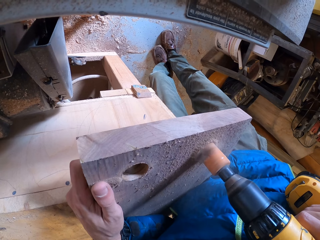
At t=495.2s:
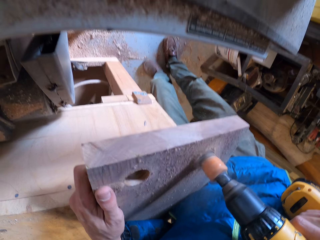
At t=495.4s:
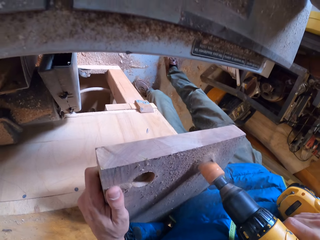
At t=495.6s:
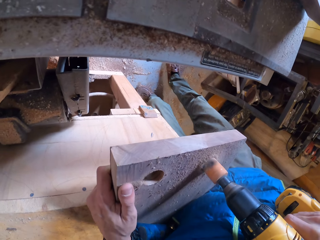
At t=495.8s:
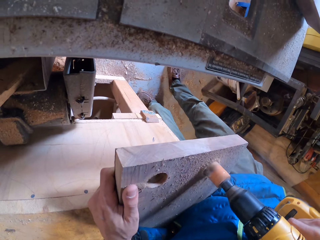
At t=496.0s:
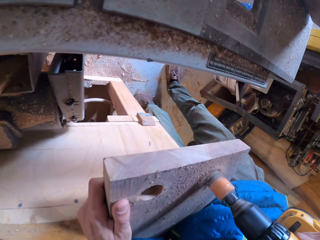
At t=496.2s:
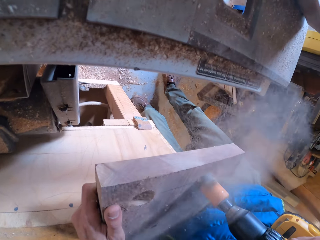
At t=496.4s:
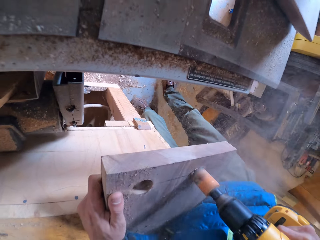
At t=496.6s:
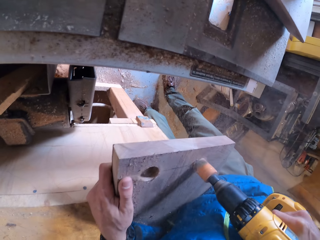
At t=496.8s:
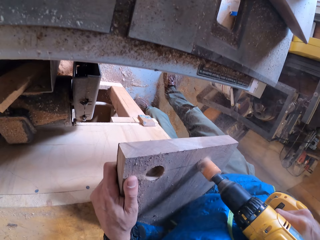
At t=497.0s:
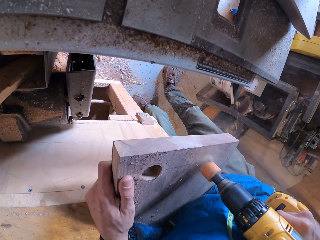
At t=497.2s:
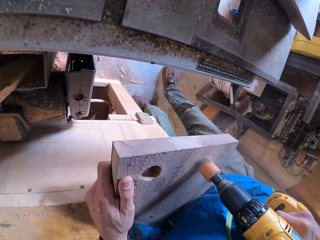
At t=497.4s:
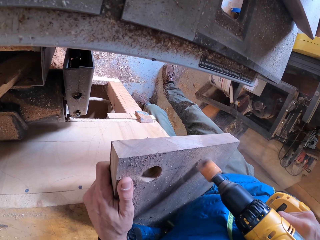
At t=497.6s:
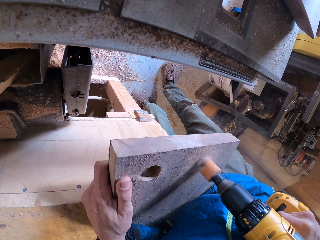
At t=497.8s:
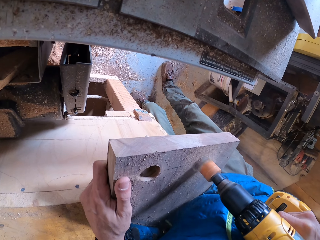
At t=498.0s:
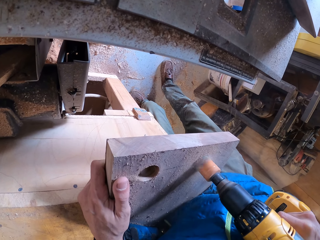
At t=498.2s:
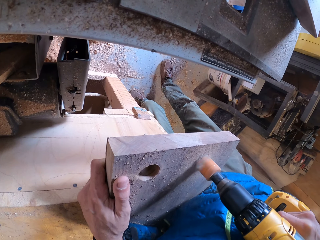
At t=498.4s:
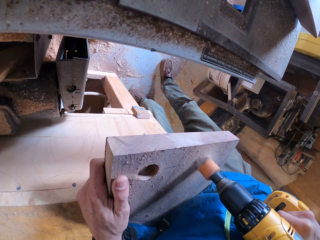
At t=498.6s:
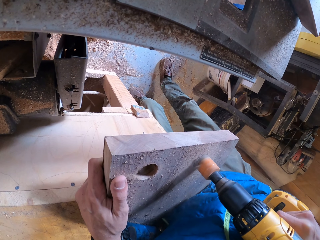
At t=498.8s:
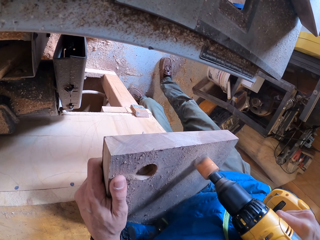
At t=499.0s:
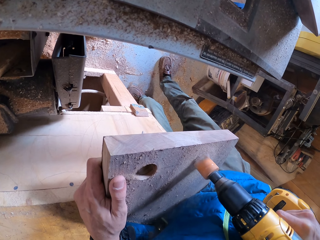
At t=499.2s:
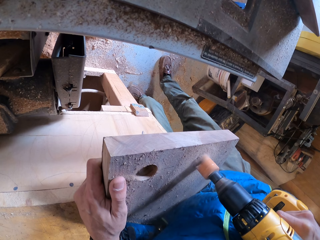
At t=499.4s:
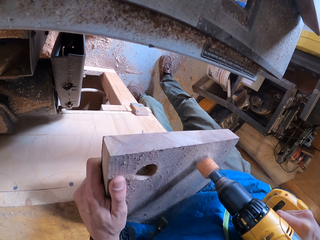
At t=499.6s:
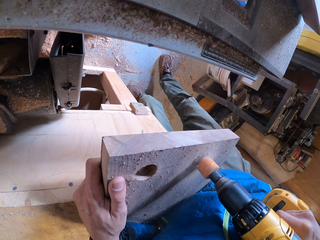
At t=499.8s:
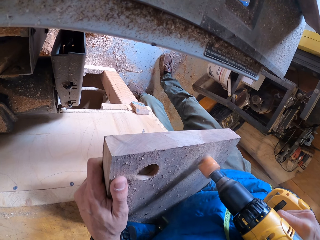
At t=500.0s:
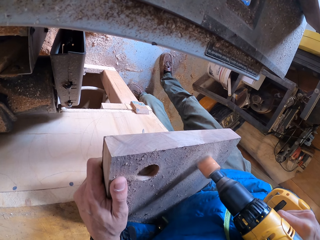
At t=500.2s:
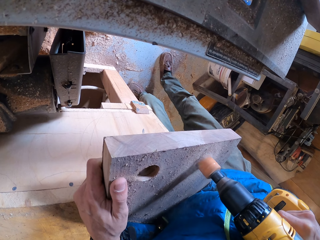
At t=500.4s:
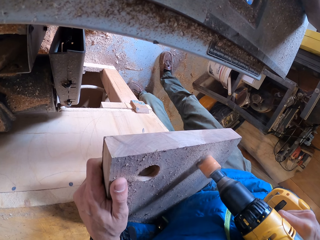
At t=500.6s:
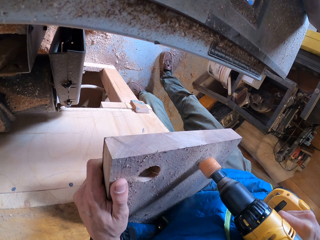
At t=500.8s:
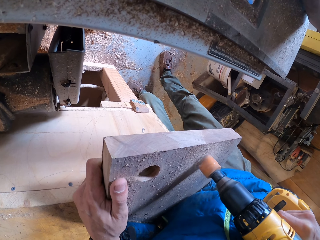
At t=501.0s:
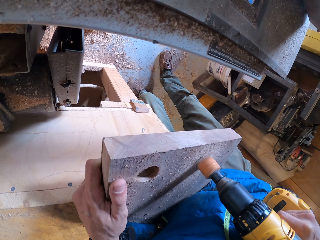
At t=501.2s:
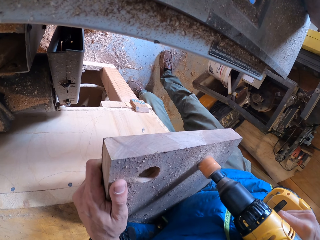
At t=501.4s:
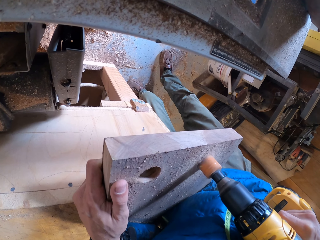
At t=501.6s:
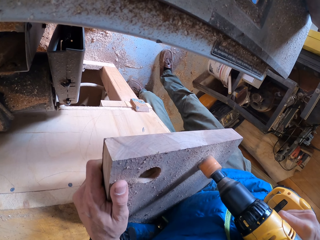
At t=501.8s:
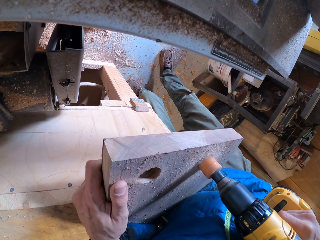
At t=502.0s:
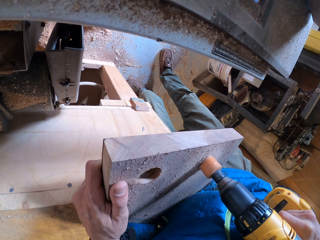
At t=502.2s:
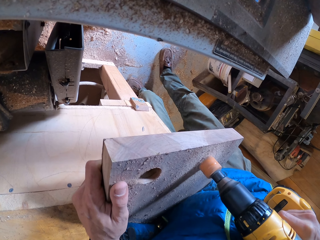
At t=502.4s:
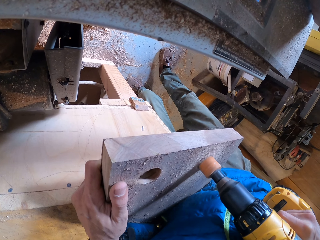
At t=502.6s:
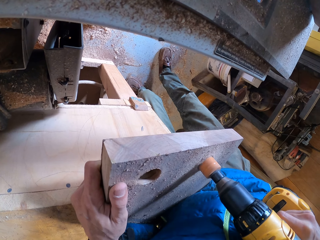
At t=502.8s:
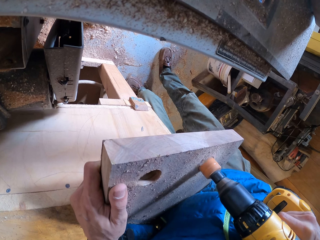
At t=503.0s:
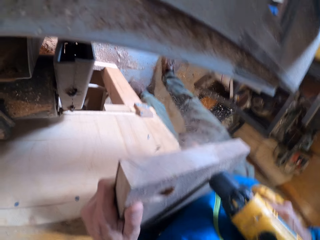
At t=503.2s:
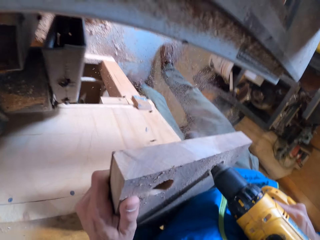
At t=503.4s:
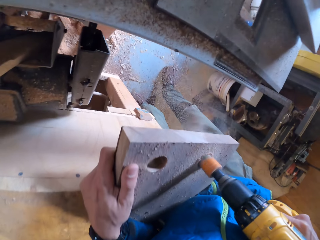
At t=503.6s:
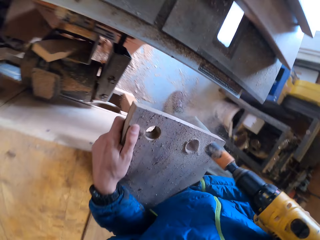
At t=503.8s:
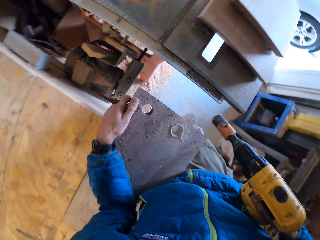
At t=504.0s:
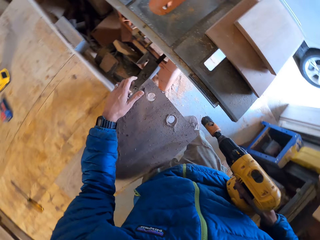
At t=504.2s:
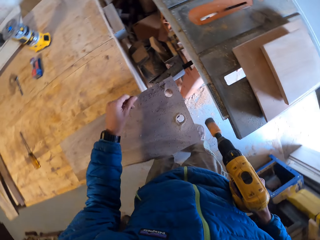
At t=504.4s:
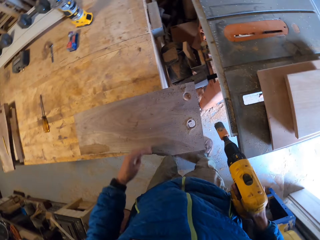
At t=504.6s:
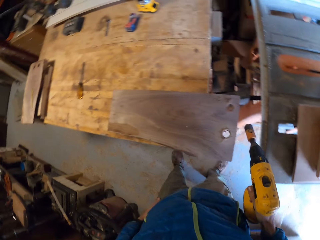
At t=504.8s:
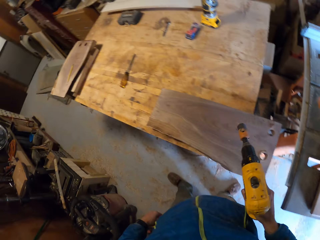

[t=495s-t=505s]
The camera wearer blows dust on the wood.

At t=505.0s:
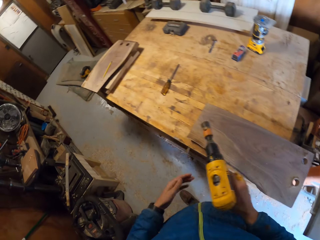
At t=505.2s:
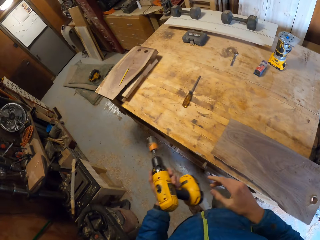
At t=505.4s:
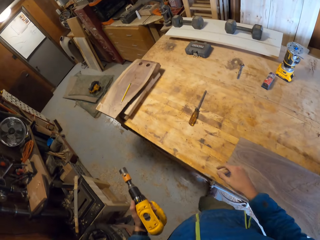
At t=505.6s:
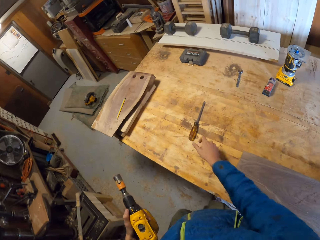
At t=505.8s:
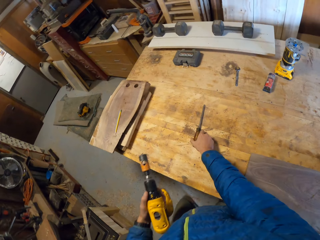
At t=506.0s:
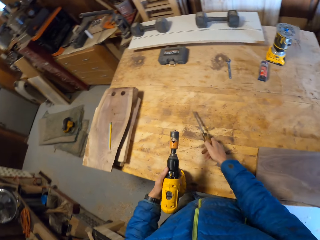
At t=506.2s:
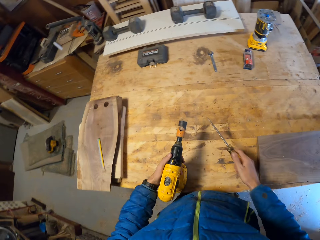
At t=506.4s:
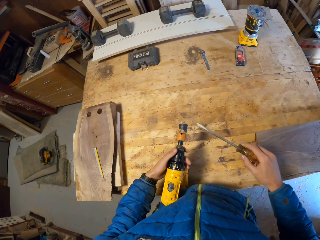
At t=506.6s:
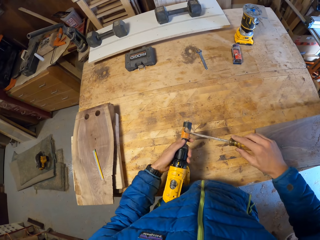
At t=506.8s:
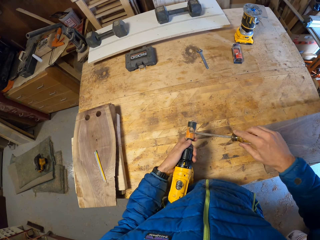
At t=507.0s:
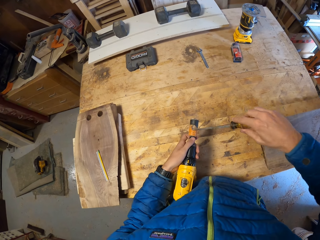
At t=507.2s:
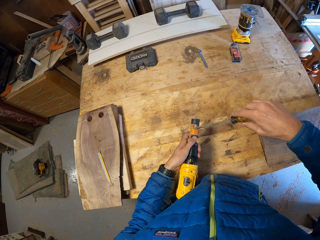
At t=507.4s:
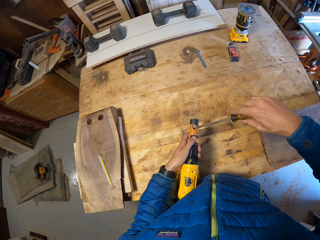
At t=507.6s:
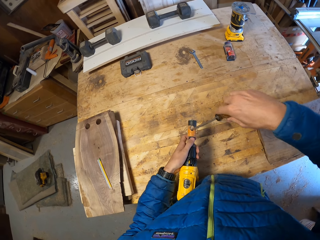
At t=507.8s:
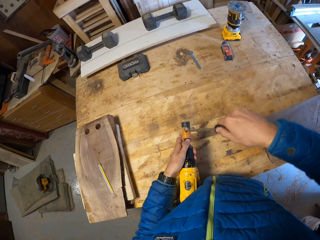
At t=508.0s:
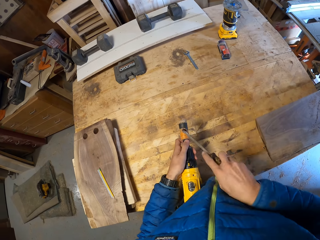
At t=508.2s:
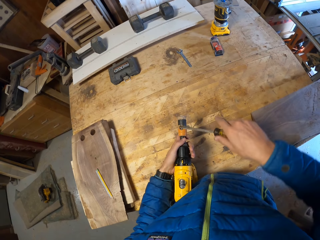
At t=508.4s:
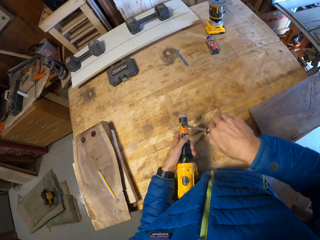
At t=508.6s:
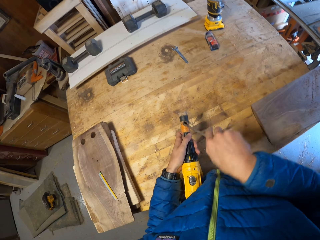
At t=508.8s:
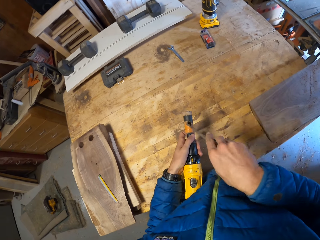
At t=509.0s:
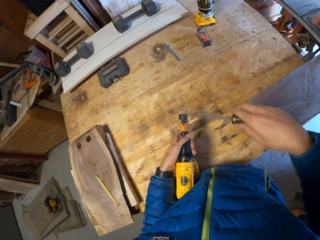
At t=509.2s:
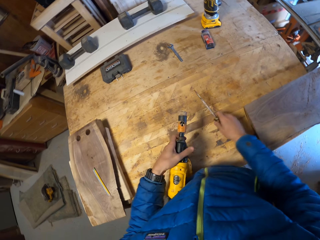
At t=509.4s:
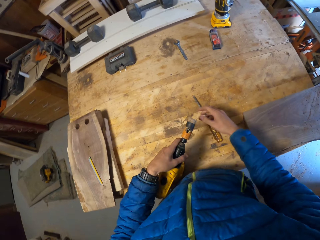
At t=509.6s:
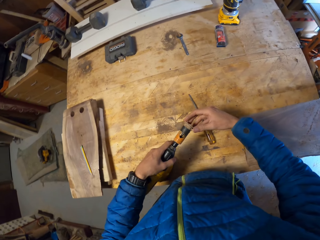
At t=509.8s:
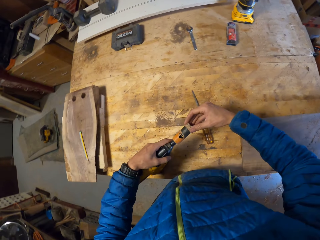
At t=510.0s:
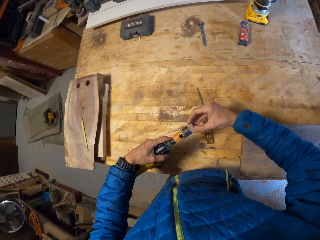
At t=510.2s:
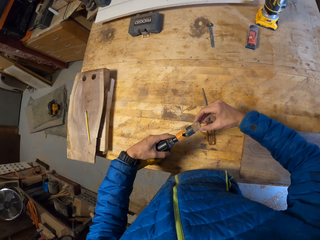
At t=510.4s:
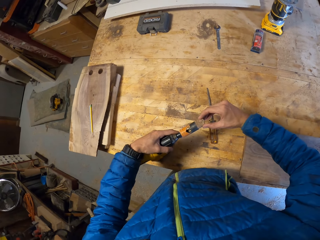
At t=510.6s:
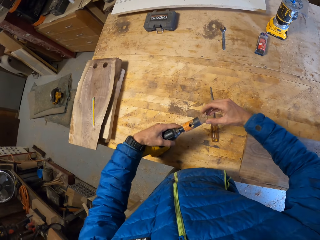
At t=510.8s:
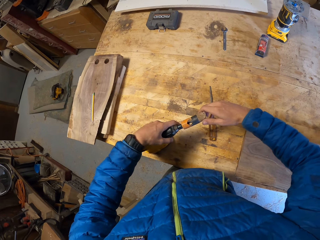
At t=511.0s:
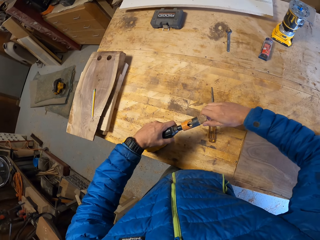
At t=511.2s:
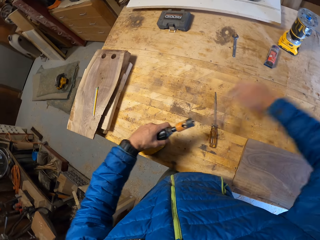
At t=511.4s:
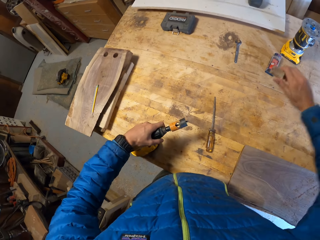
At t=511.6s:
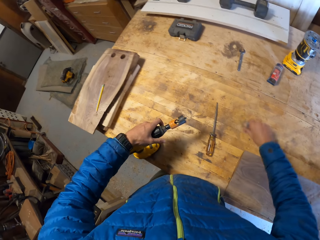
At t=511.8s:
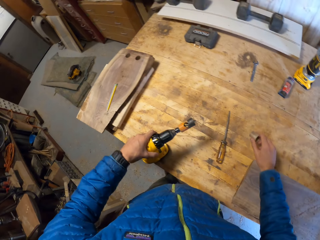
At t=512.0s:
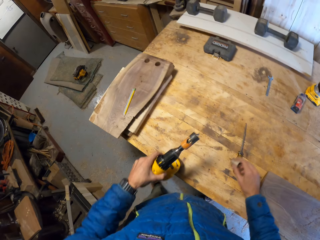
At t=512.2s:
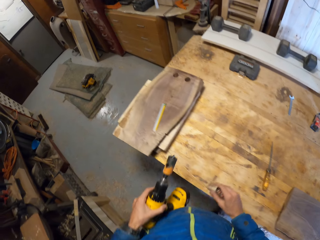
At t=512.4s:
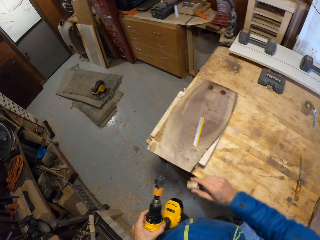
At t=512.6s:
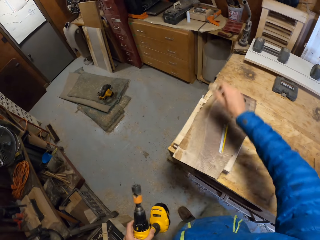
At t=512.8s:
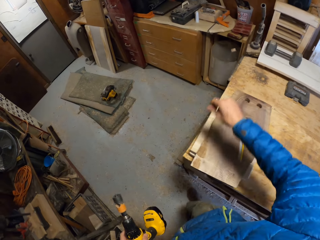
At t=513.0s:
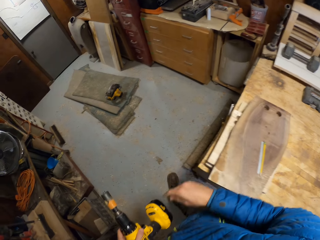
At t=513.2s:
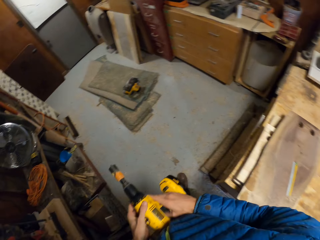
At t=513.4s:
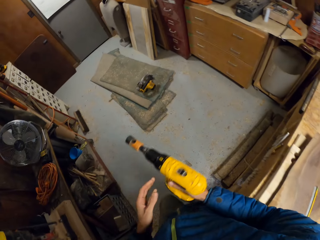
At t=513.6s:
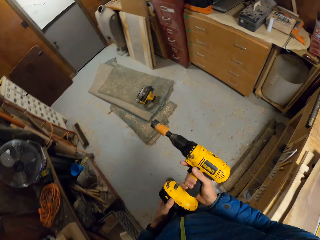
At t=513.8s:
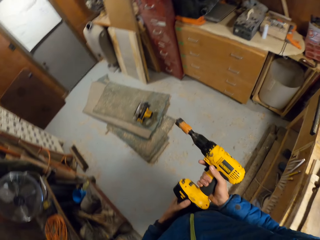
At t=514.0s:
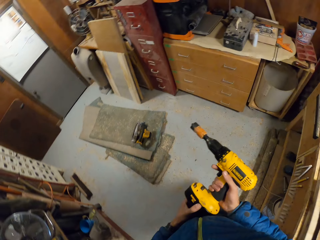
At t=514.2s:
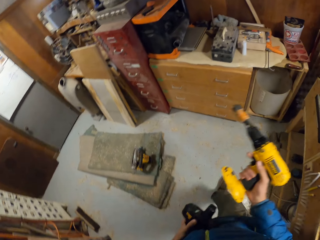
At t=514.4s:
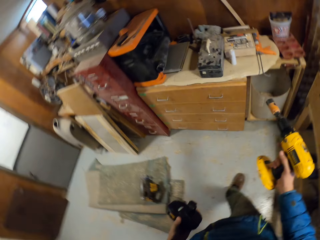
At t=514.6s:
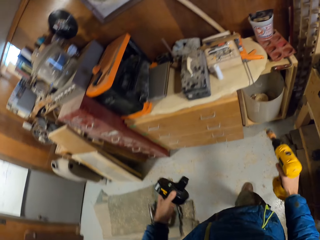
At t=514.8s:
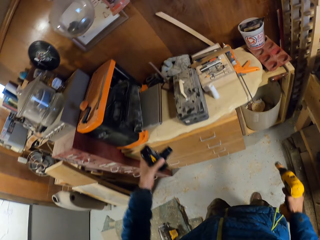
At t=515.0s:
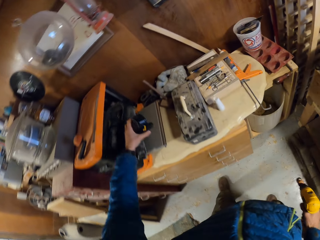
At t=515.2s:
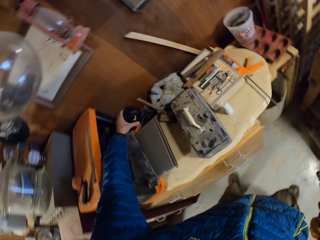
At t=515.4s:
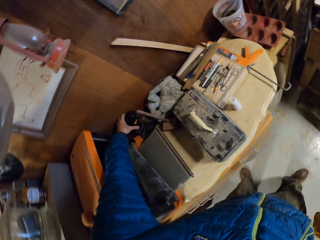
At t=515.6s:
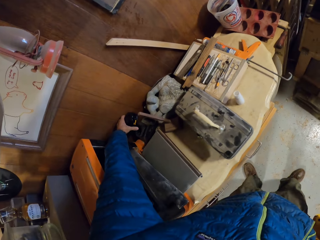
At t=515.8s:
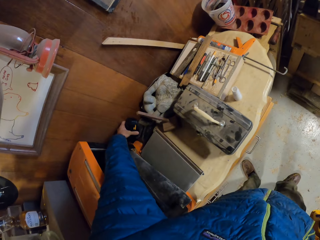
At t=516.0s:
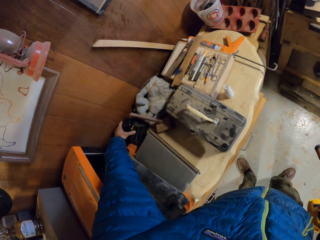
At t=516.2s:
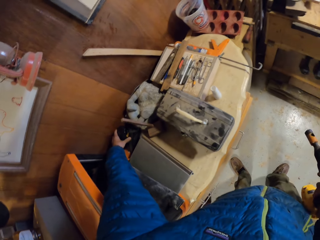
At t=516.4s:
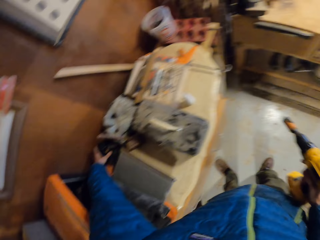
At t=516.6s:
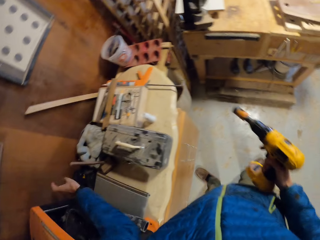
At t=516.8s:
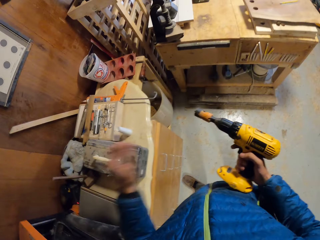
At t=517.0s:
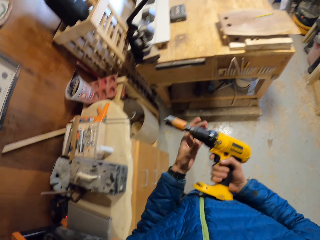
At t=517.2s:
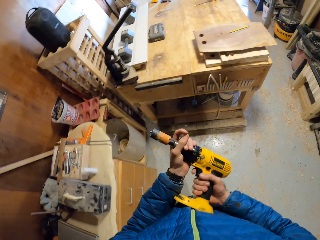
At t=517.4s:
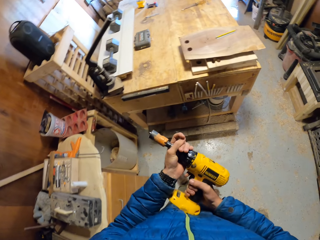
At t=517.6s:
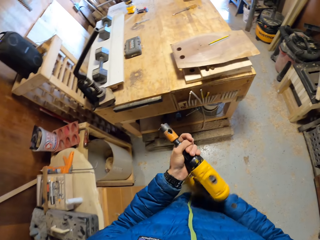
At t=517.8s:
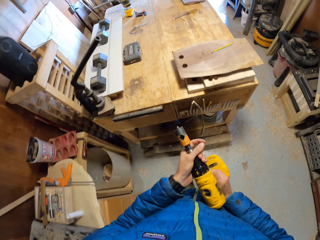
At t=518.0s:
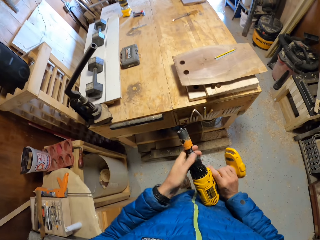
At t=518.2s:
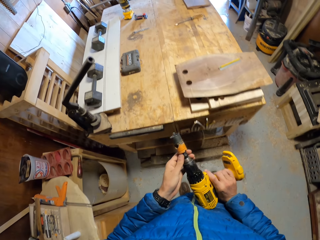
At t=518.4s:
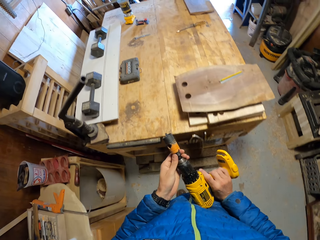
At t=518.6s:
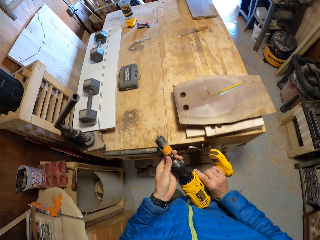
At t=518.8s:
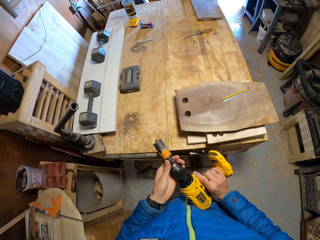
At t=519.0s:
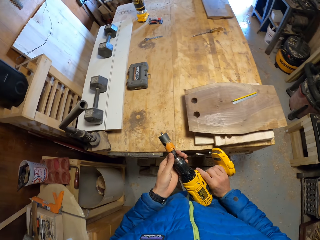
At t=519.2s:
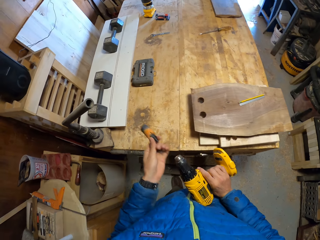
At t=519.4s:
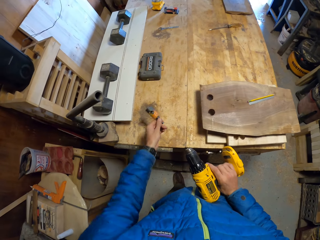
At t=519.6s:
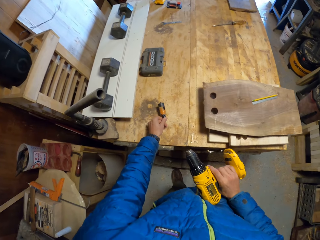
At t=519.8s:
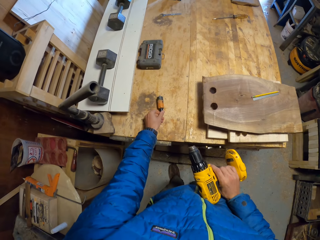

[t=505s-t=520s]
The camera wearer passes the drill to his left hand. He picks the screwdriver from the table with his right hand. He inserts the screwdriver in the chuck. He pushes a wood cut-off from the tip of the drill with the screwdriver. He drops the screwdriver on the table. He removes the wood cut-off from the chuck with his right hand. He throws the wood cut-off into the bucket under the other table in the workshop. He detaches the battery pack or grip from the drill. He puts the grip on the table. He plugs the pack on another table in the workshop. He unscrews the drill bit with his left hand. He removes the chuck on the drill.
